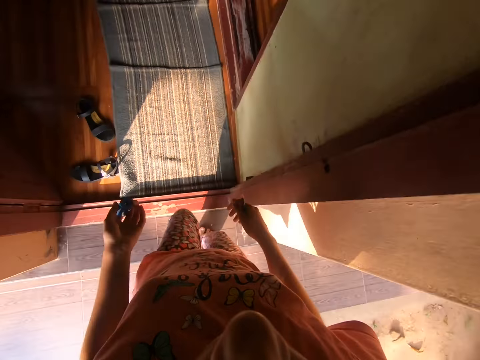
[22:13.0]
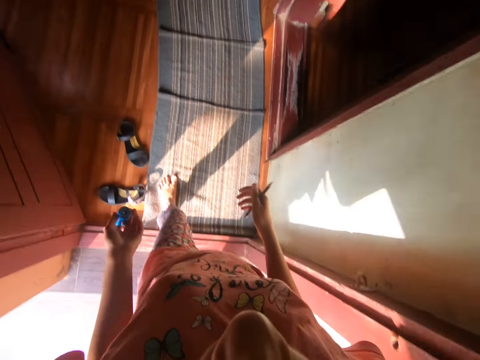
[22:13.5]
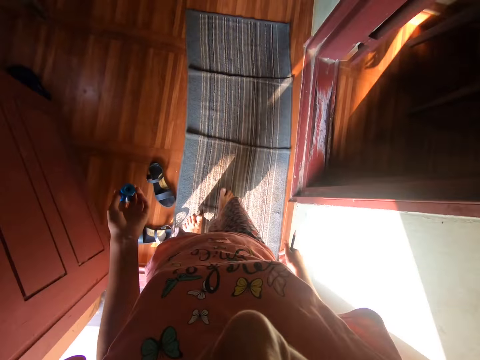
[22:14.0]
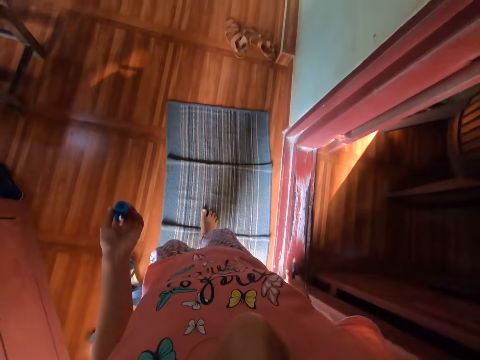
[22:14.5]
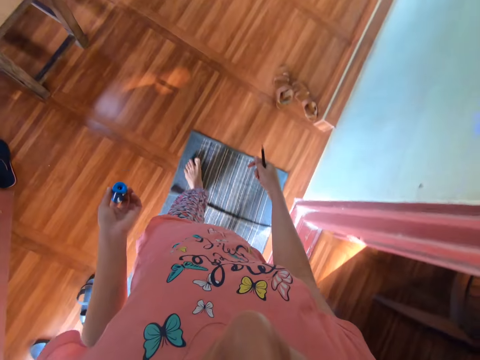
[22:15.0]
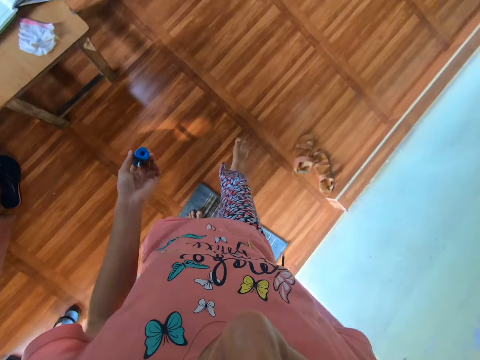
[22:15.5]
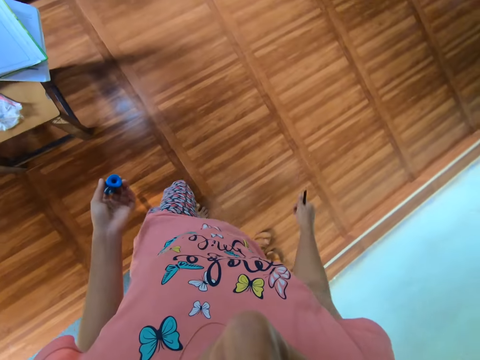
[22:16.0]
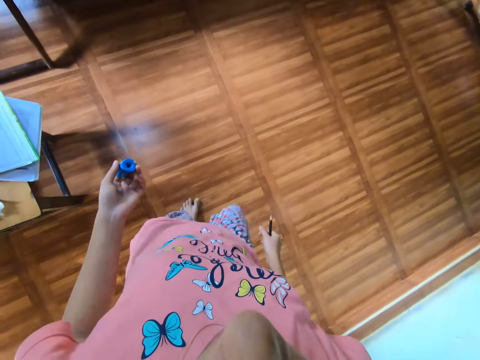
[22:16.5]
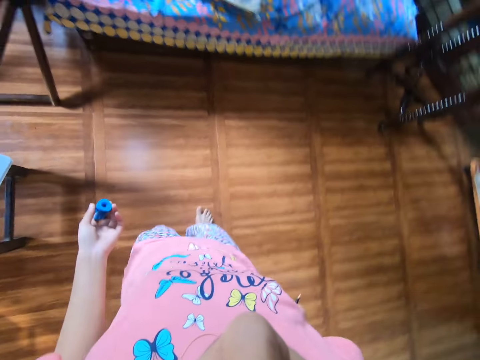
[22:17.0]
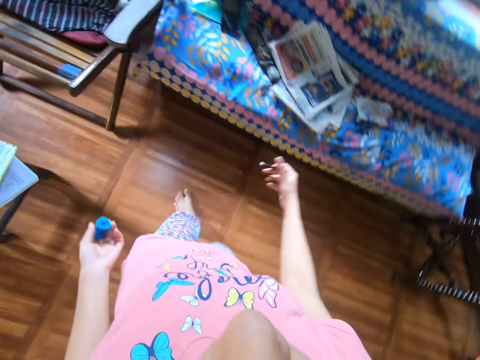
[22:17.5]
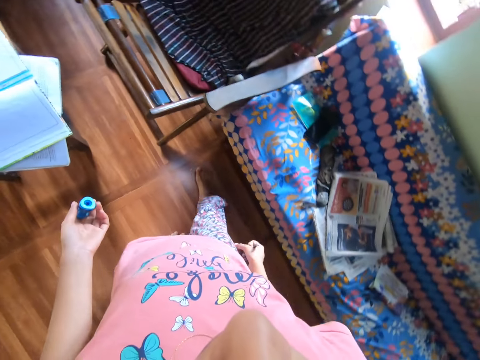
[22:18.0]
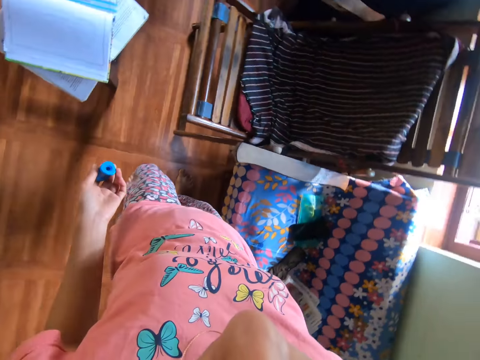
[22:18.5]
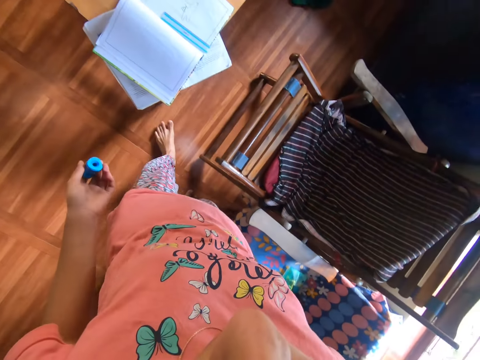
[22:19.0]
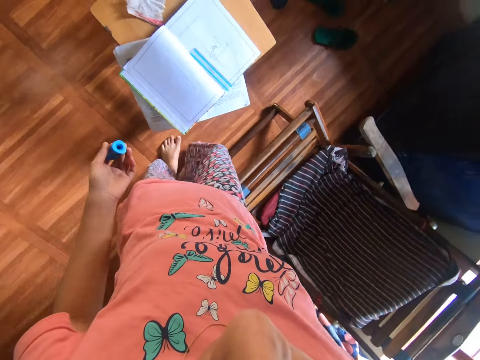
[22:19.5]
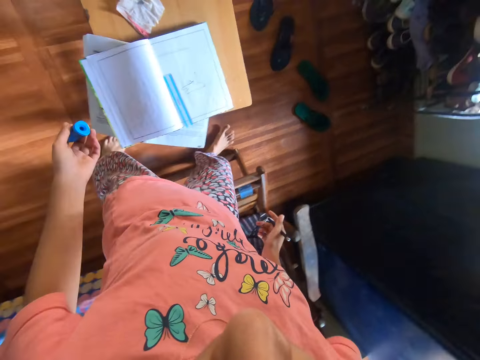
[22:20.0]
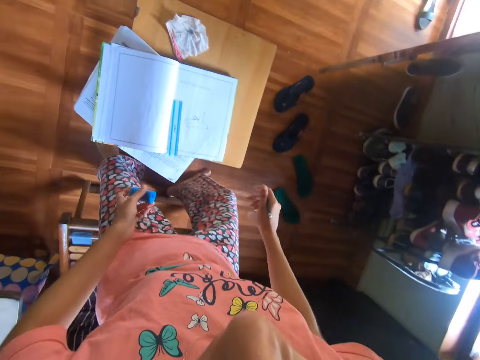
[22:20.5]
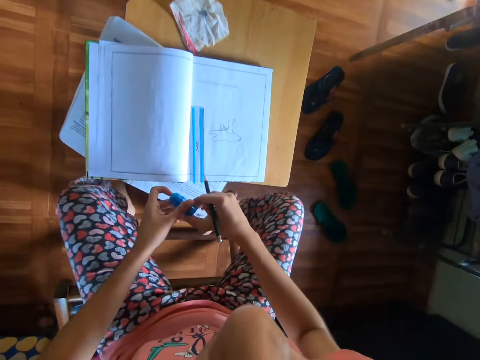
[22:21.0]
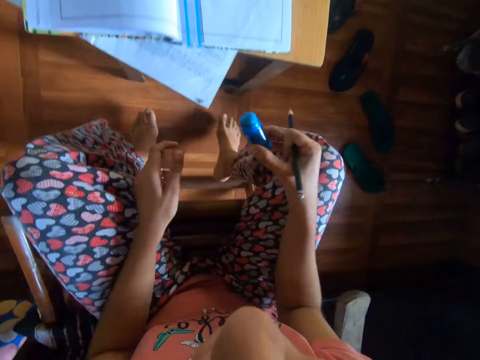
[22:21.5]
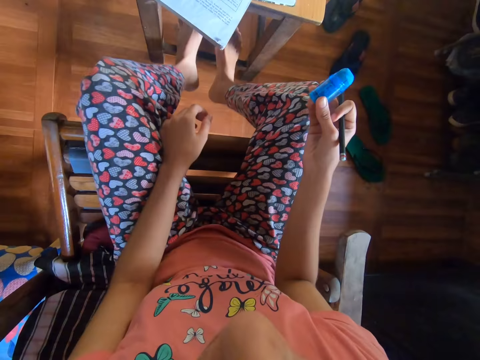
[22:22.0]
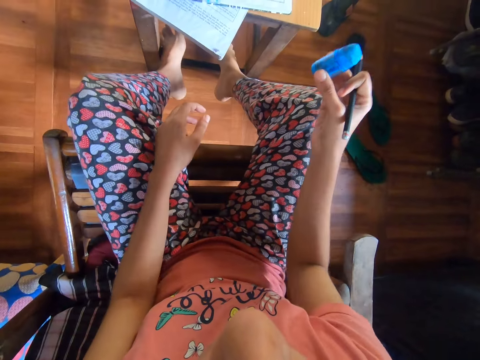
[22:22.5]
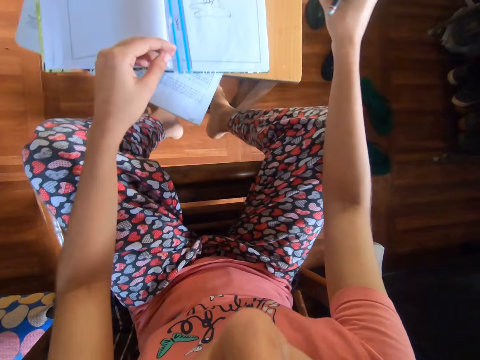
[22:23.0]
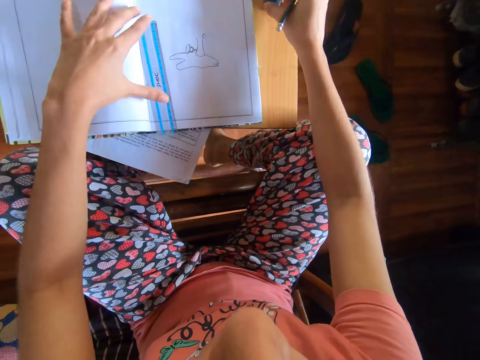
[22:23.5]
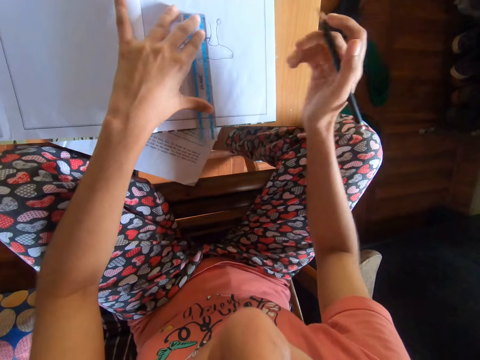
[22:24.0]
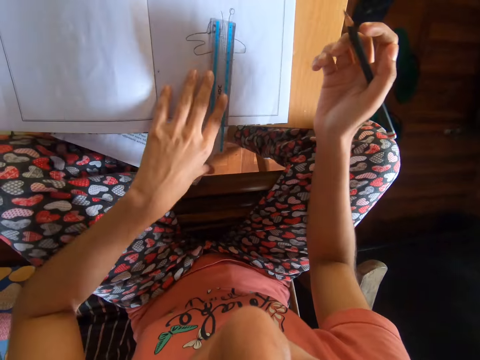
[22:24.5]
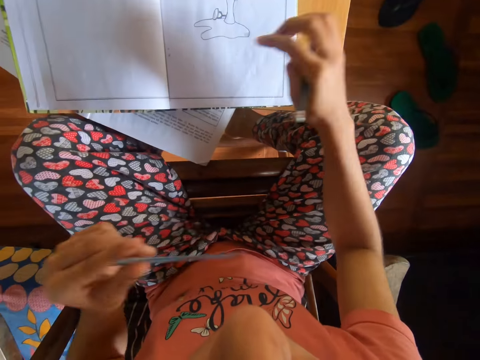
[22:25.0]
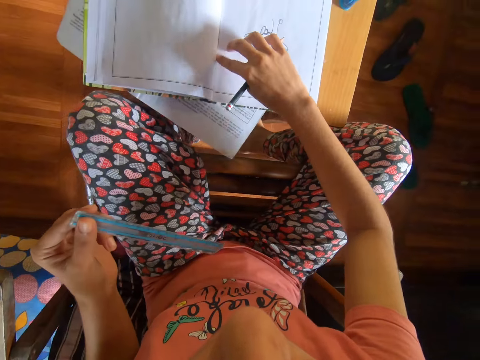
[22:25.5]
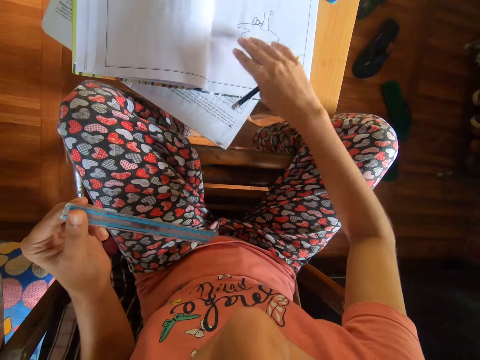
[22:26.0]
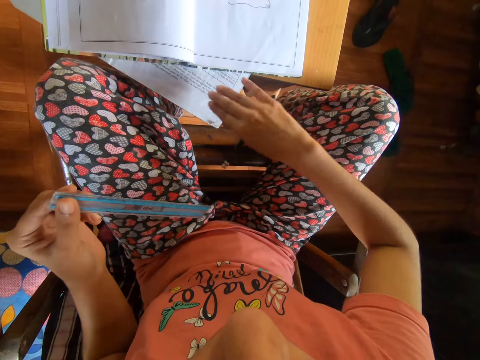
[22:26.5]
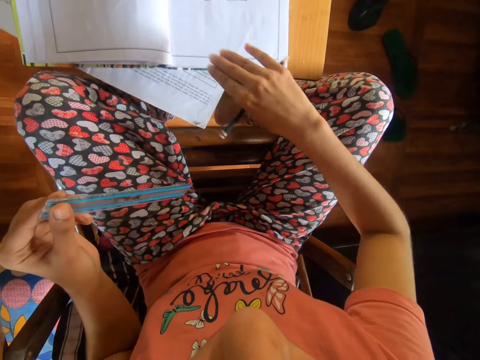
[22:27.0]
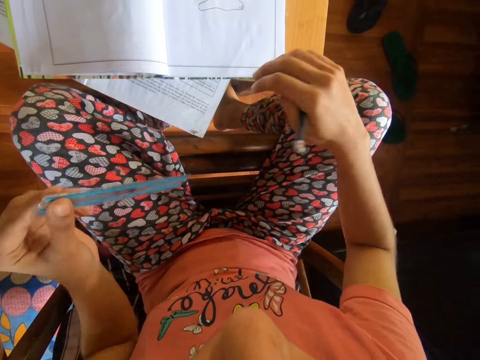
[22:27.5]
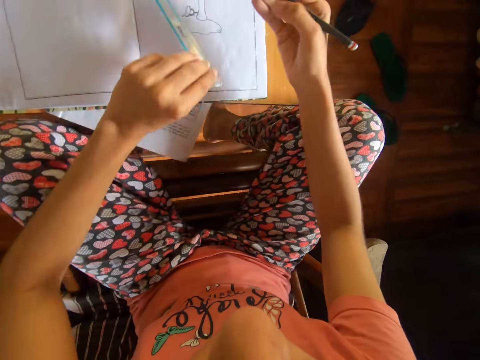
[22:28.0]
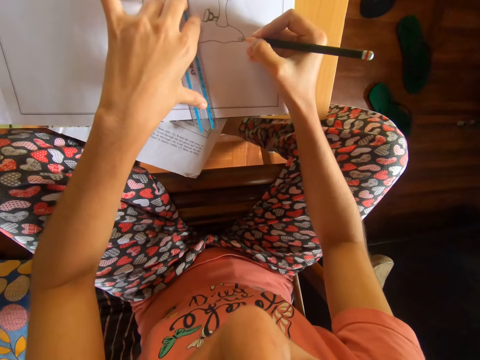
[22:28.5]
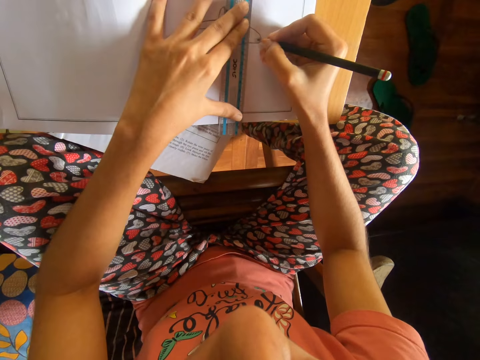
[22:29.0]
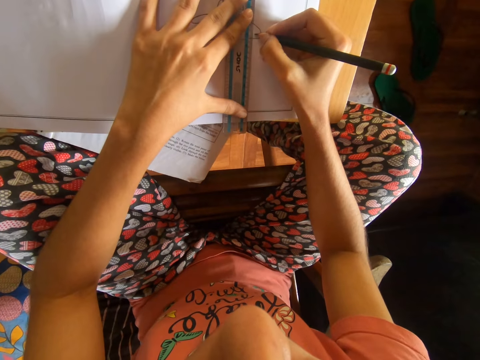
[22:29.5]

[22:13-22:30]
The camera wearer walks into the room through the door. She walks to the stool from the door. She sits on the seat. She passes the pencil sharpener from her left hand to her right hand. She puts both her feet on the stool. She pulls the stool with her feet. She moves the ruler on the book with her left hand. She puts the pencil sharpener on the stool with her right hand. She takes the ruler from the book with her left hand. She brushes the book on the stool with her right hand. She does this repeatedly. She puts the ruler on the book with her left hand. She moves the ruler on the book with her left hand.

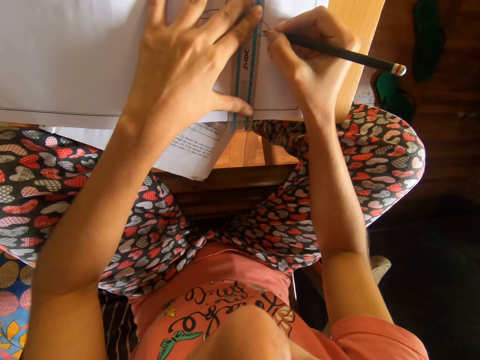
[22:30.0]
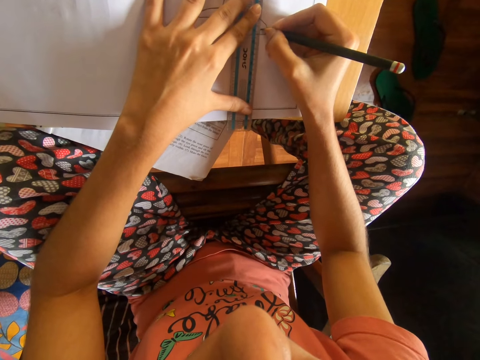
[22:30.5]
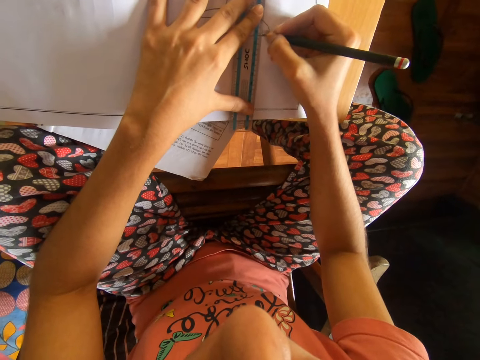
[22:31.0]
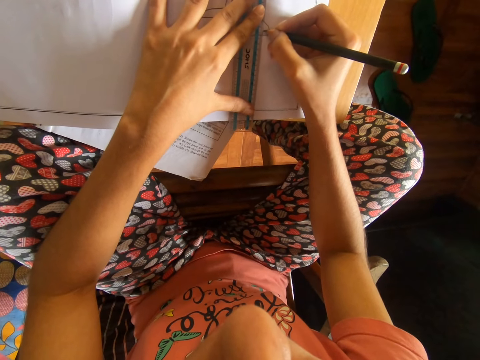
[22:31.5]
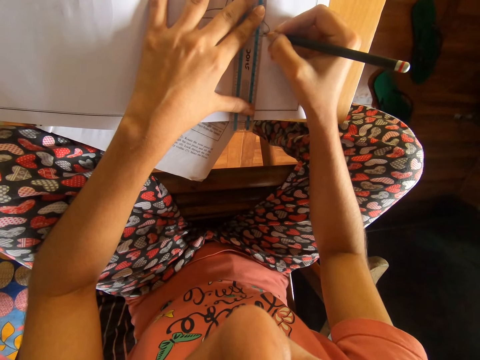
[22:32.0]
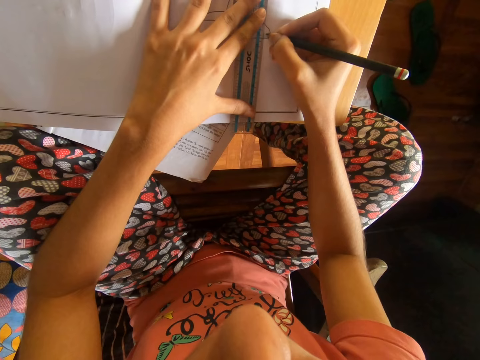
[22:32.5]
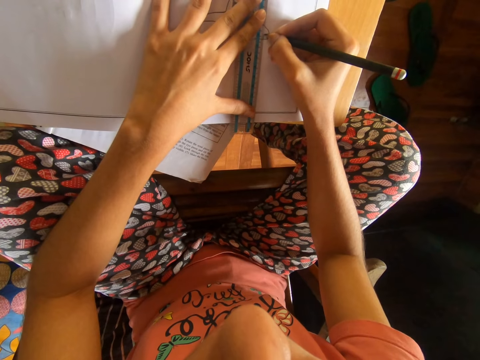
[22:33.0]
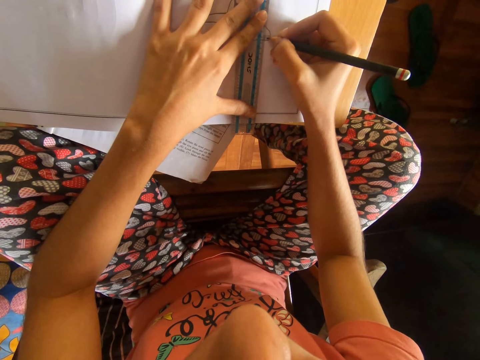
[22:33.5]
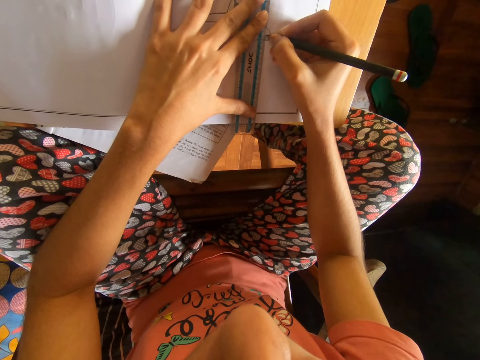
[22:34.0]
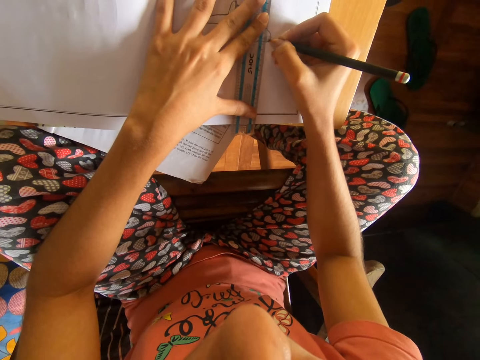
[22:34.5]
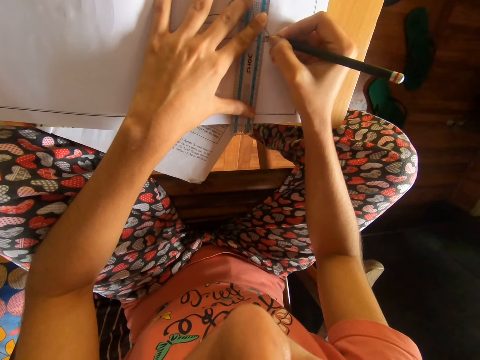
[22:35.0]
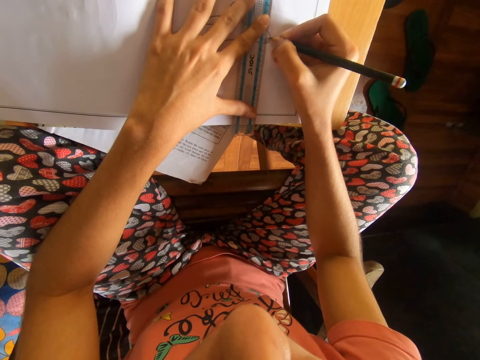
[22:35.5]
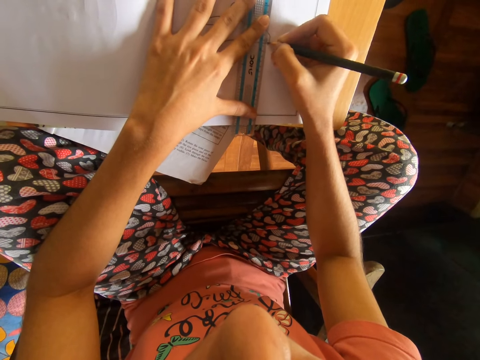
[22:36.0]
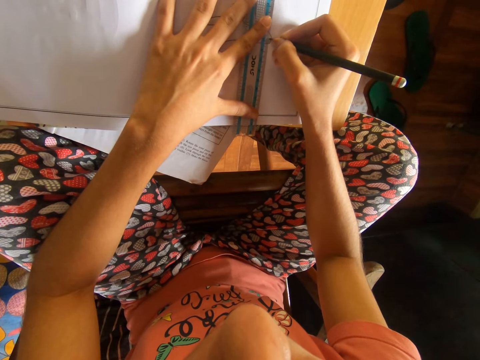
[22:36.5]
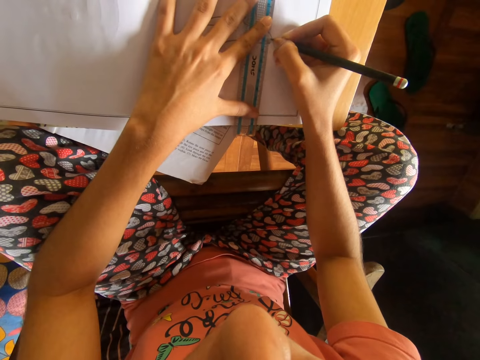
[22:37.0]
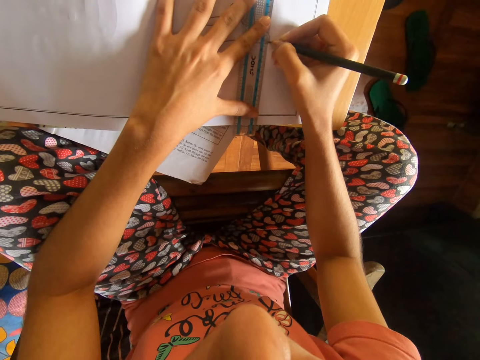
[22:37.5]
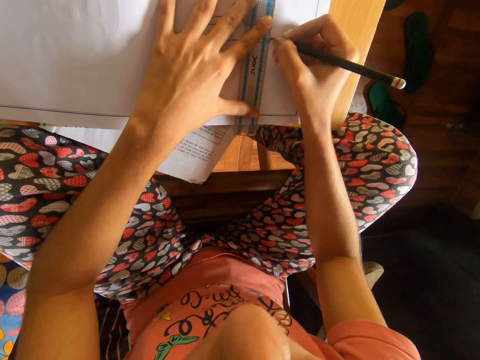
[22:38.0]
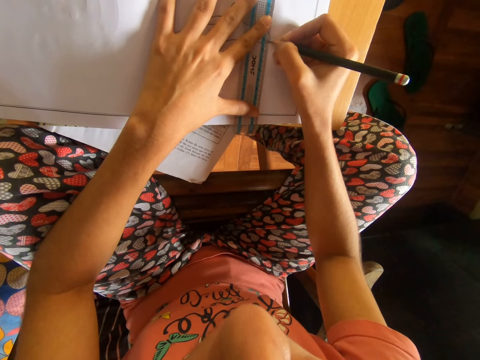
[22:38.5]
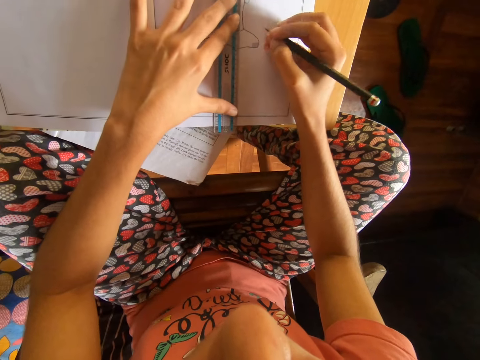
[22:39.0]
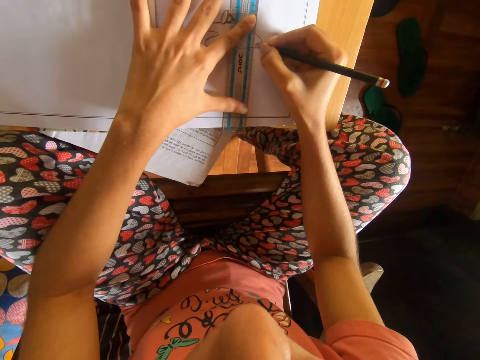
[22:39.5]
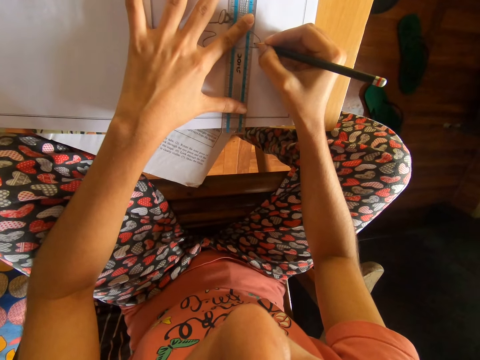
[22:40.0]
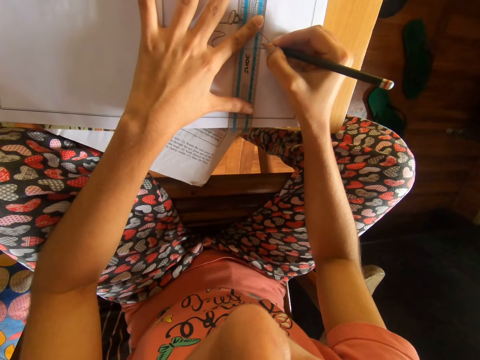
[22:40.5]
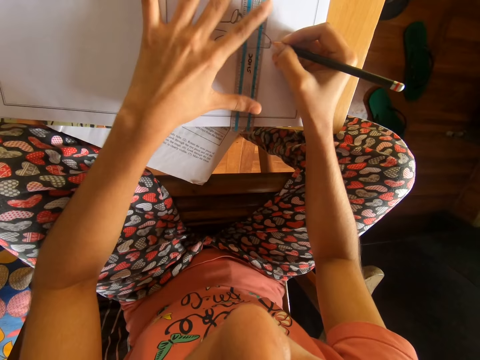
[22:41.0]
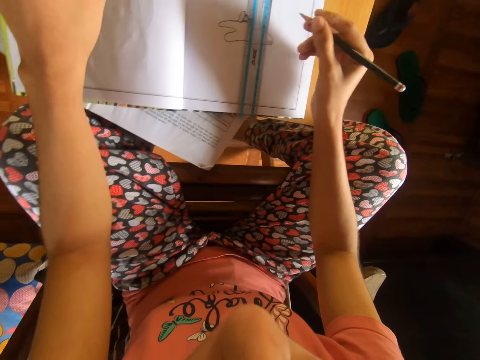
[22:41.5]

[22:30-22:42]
The camera wearer draws lines on the book with the pencil in her right hand and the ruler in her left hand.
